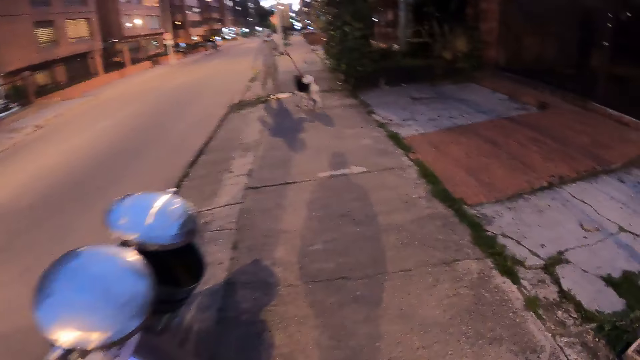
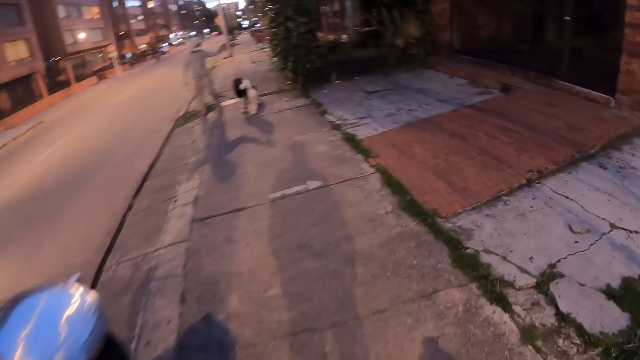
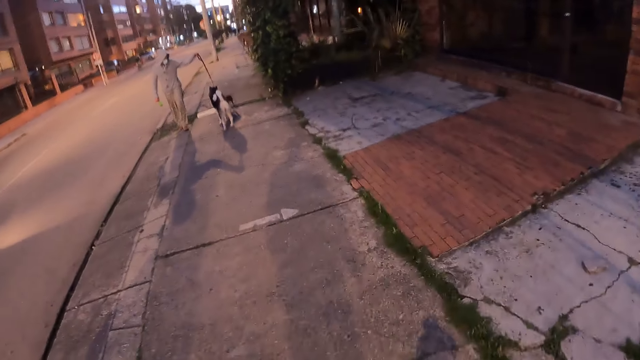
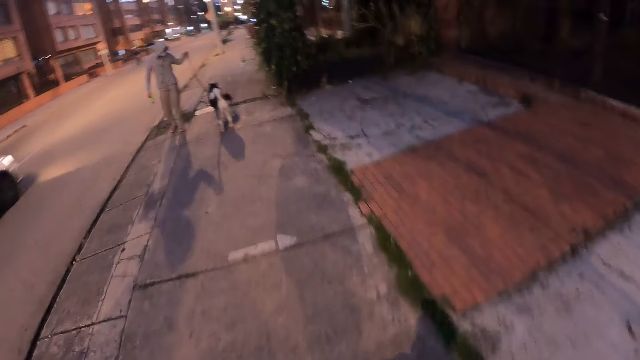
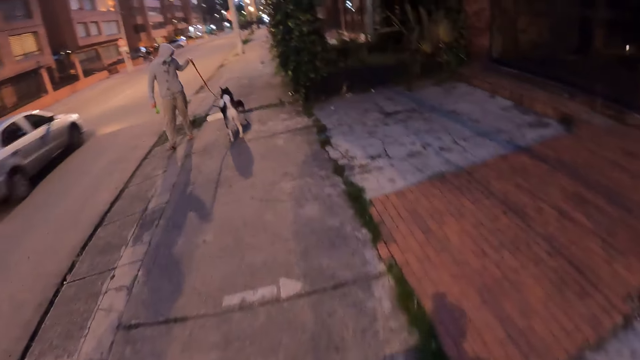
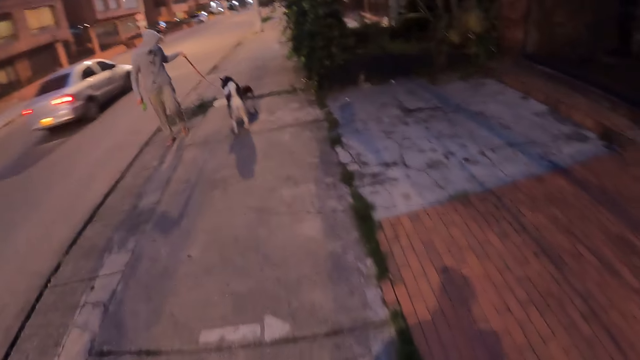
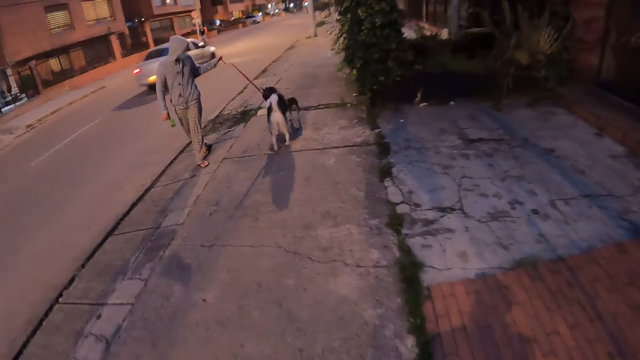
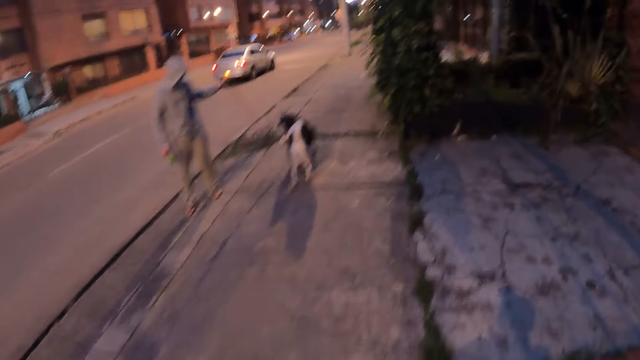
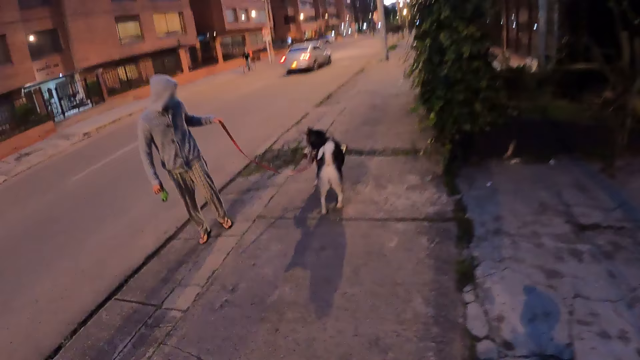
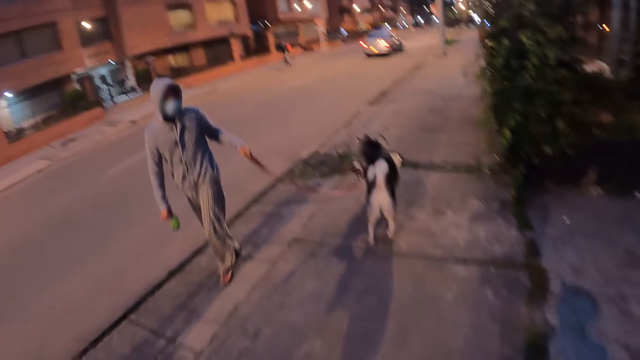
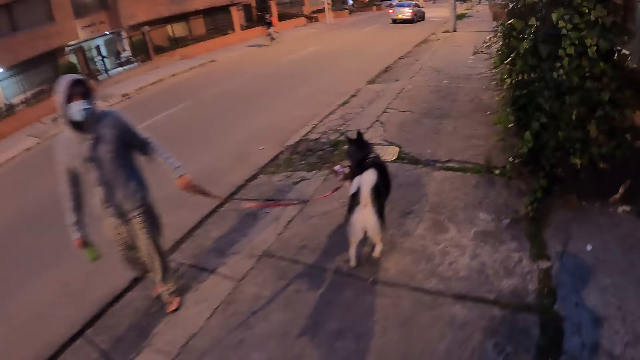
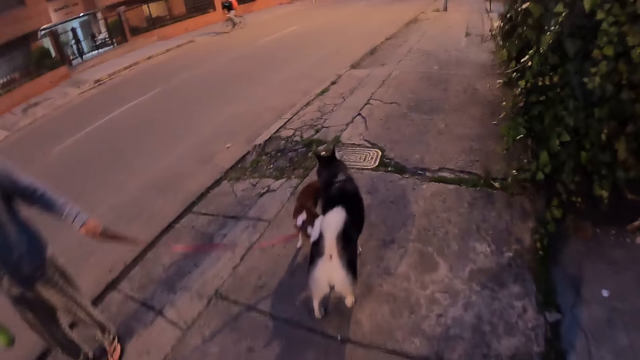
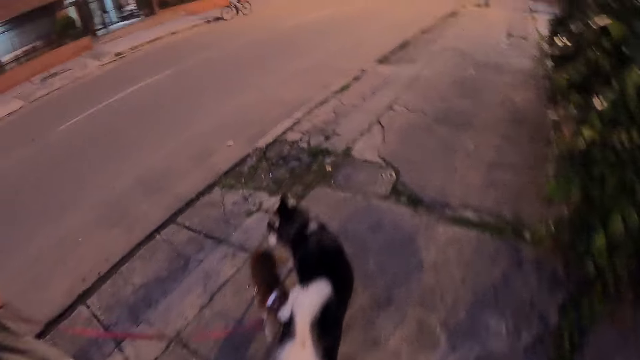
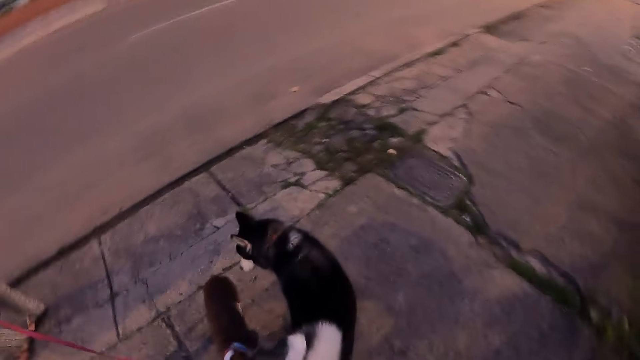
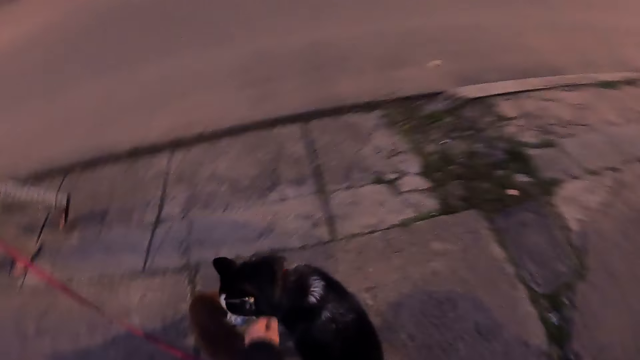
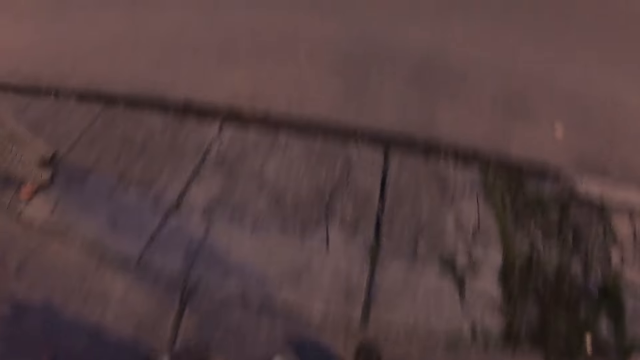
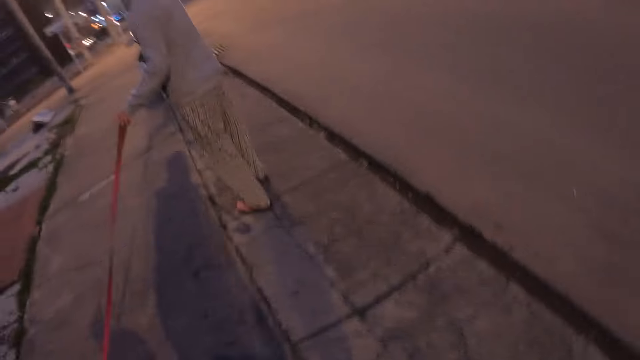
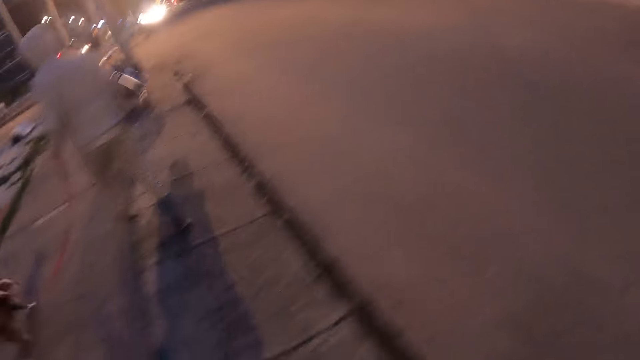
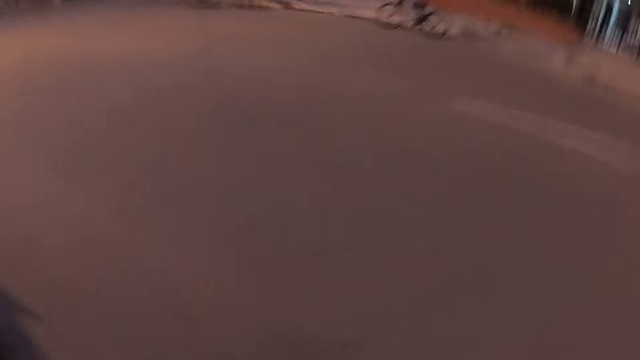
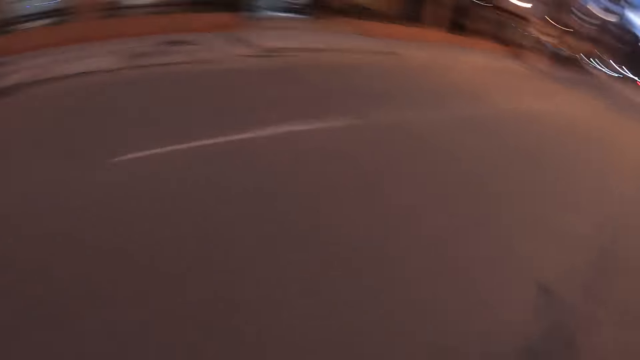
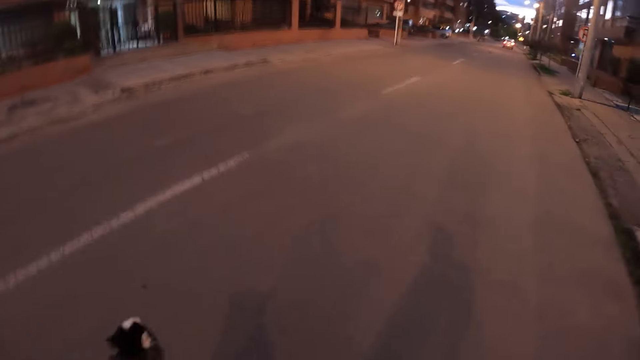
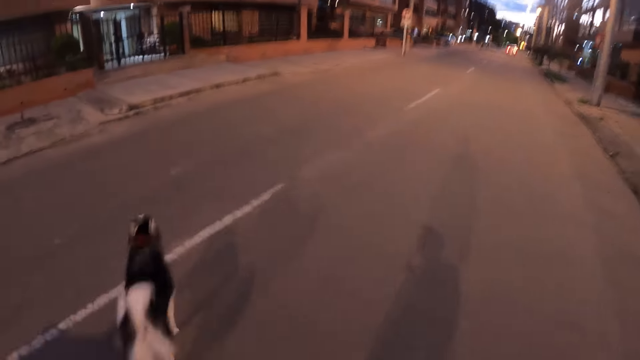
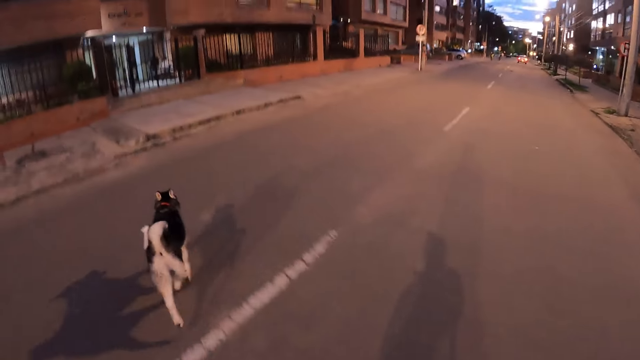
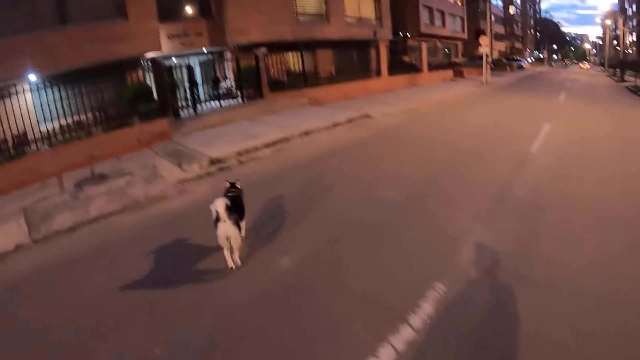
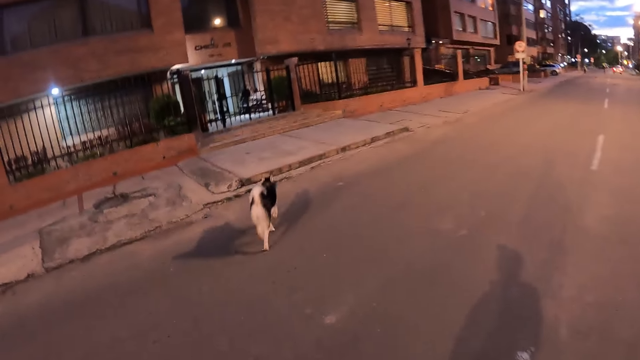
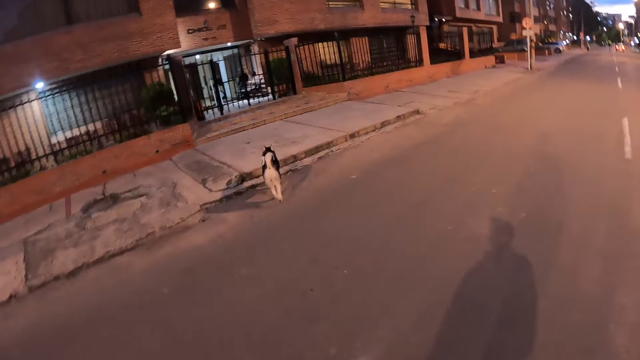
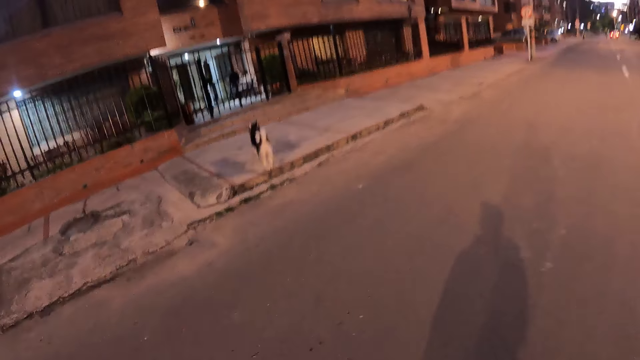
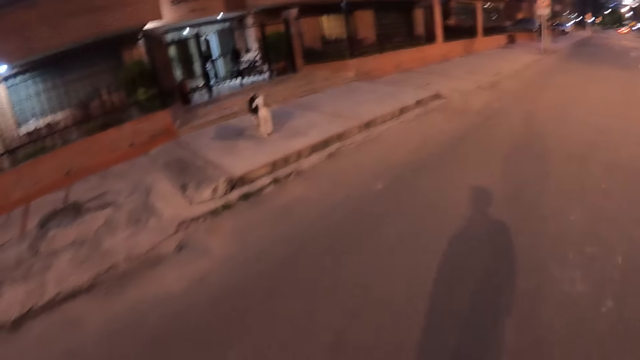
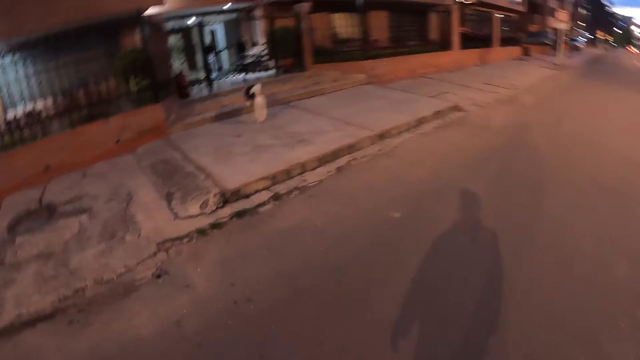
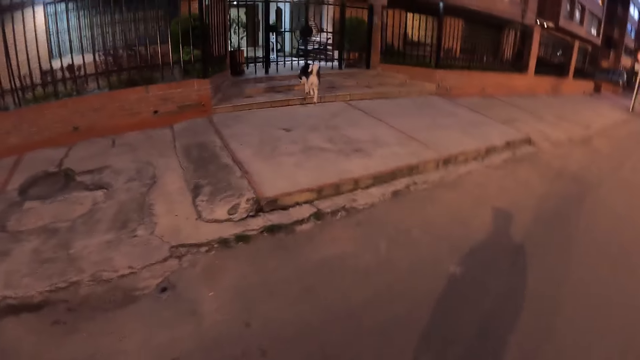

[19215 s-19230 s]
The camera wearer walks past a man and a dog. The dog plays with the other dog. The camera wearer crosses the road from the sidewalk. The other dog runs across the road to a building.

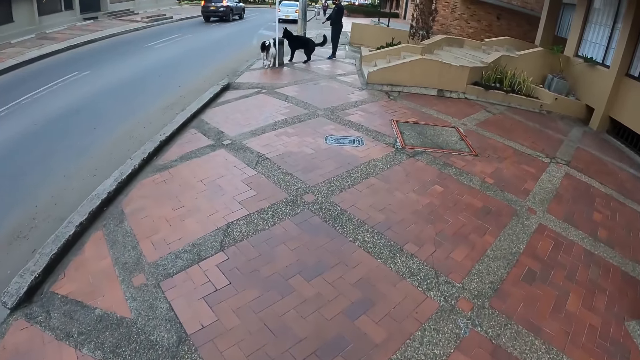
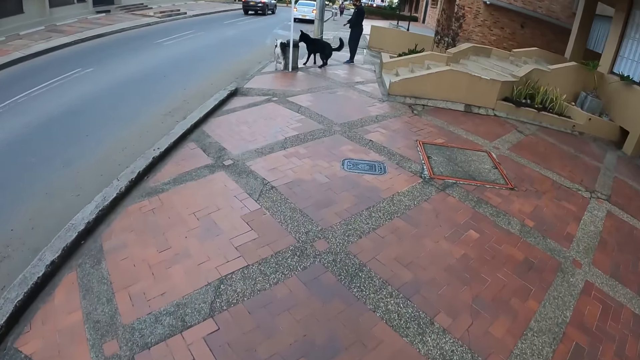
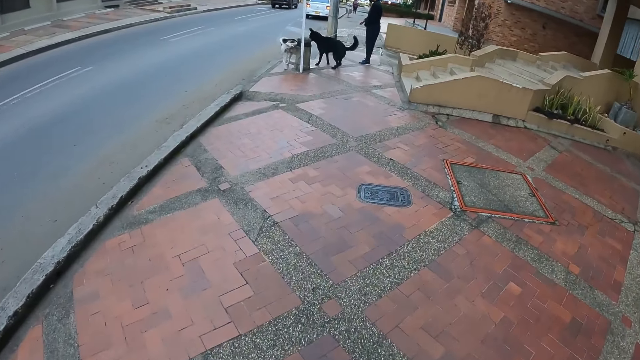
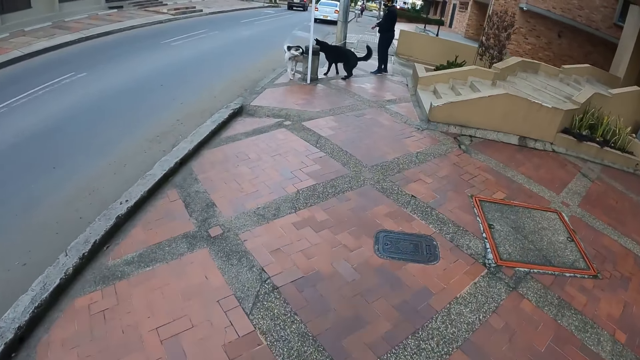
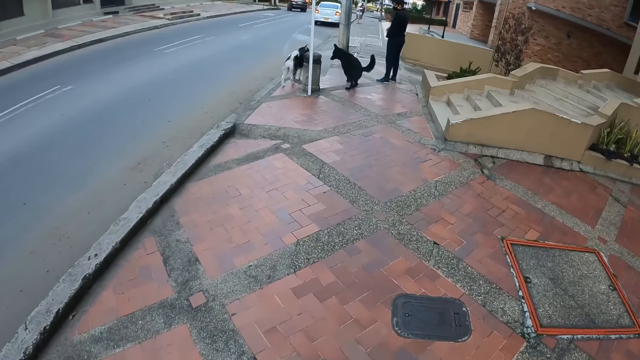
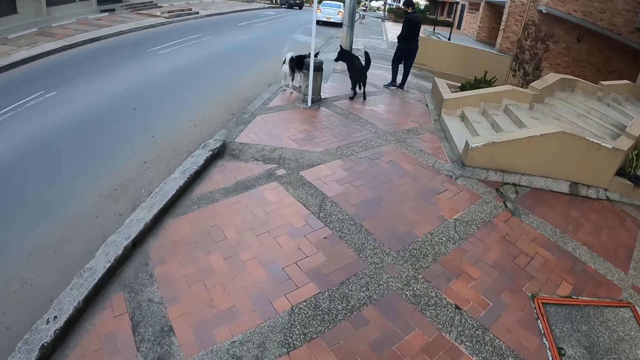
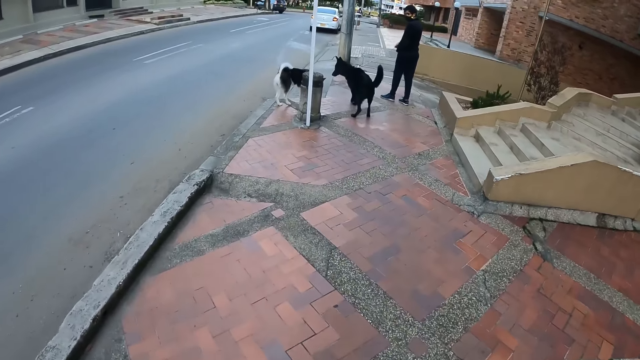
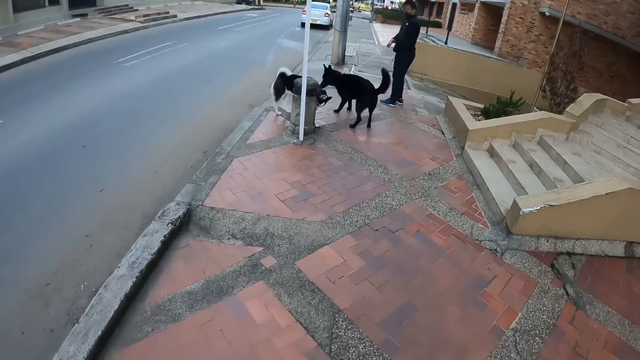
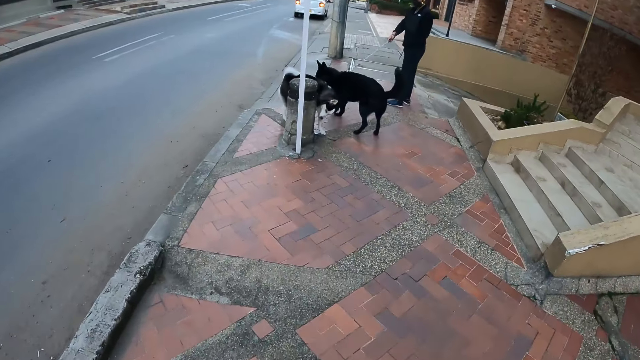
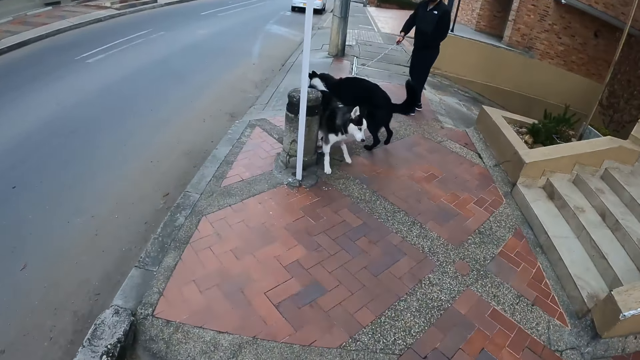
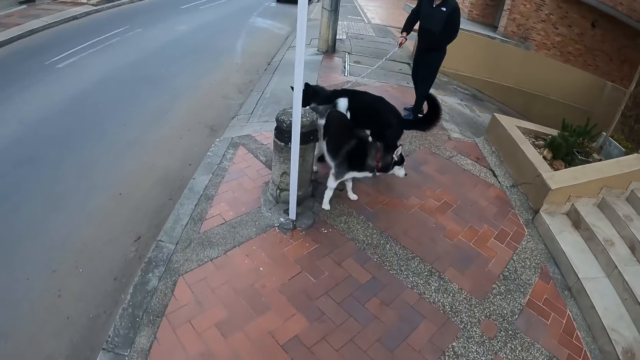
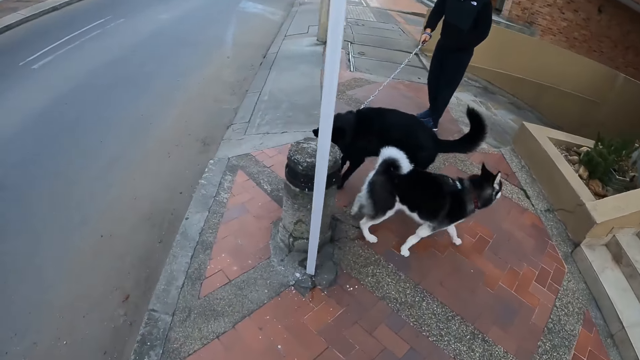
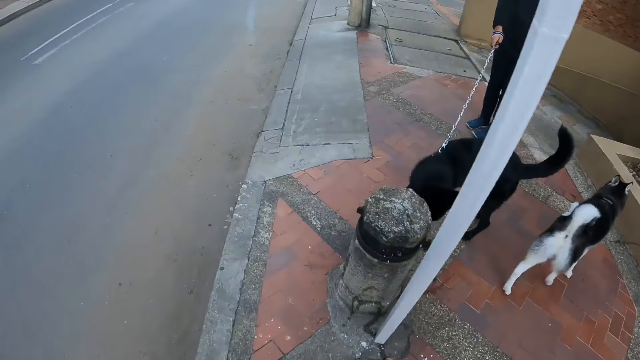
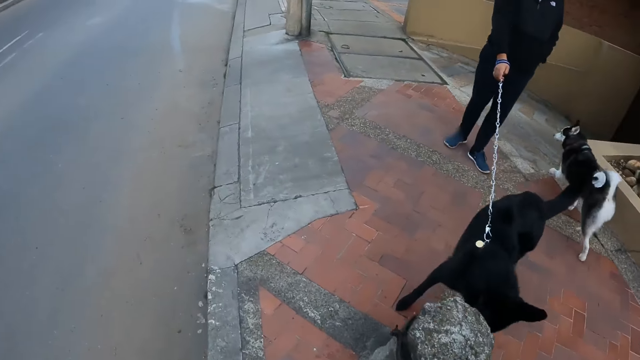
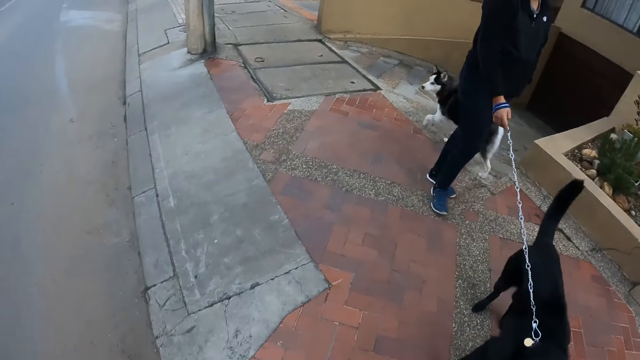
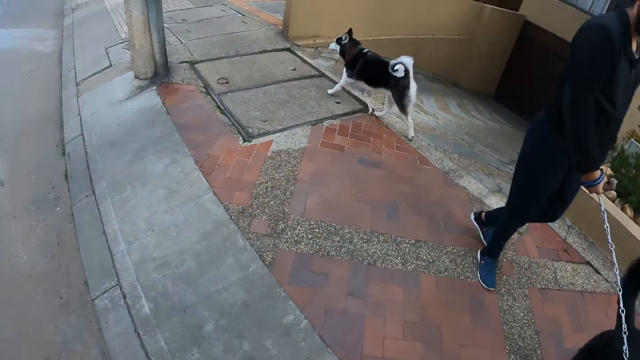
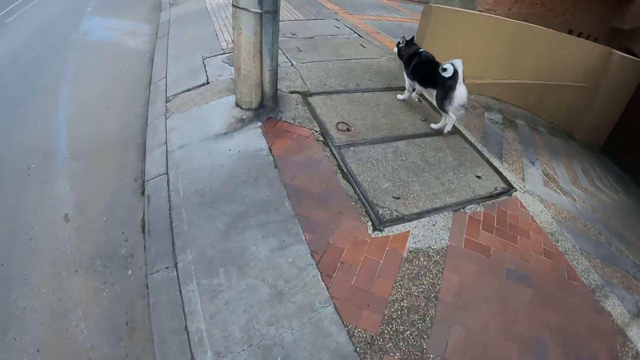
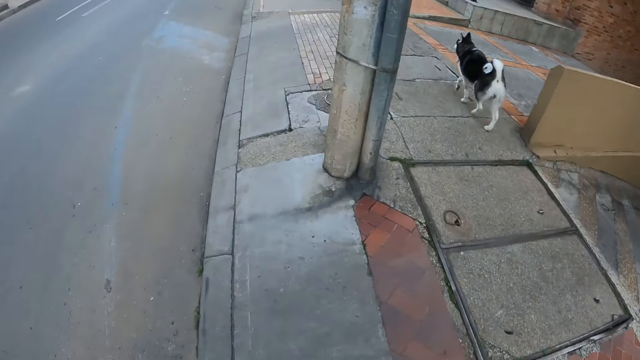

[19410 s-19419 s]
The dog plays with another dog. The camera wearer walks on the sidewalk along the road. The first dog runs along the sidewalk.
